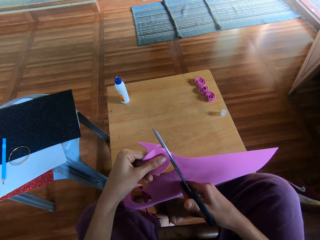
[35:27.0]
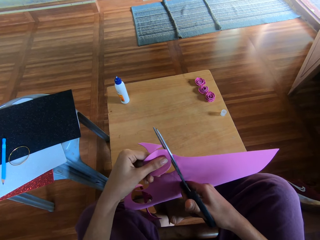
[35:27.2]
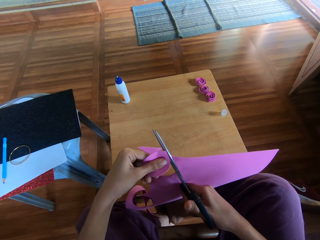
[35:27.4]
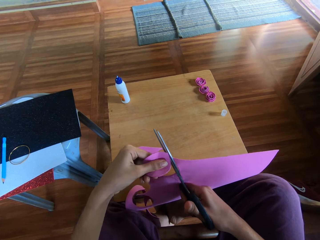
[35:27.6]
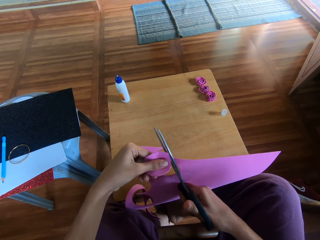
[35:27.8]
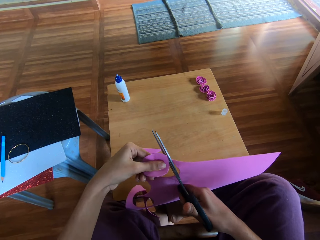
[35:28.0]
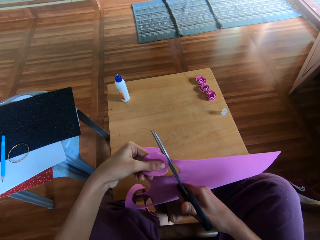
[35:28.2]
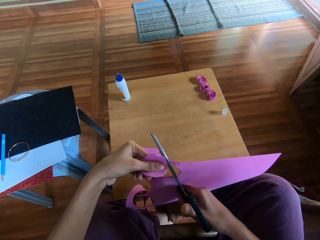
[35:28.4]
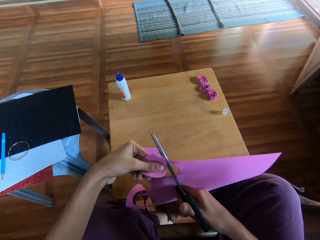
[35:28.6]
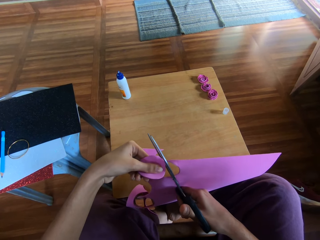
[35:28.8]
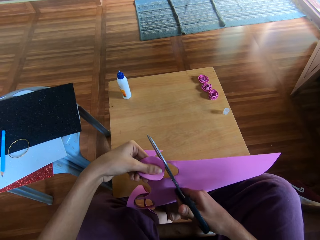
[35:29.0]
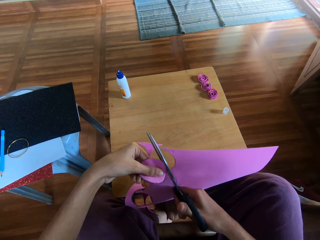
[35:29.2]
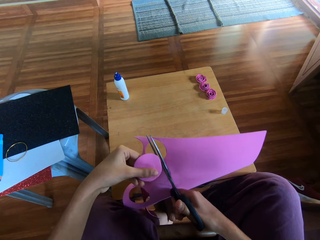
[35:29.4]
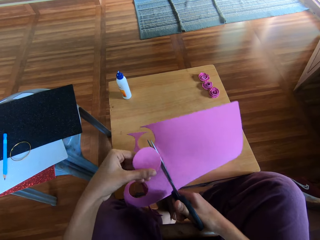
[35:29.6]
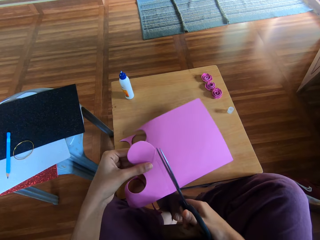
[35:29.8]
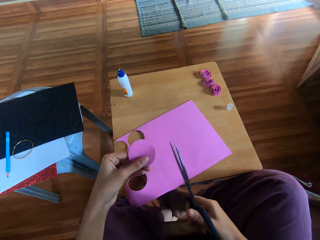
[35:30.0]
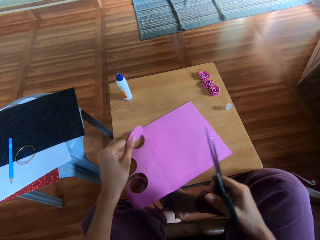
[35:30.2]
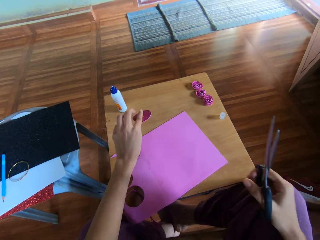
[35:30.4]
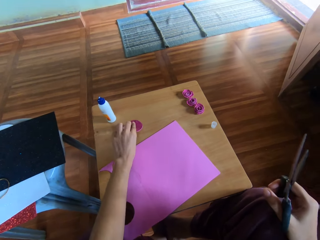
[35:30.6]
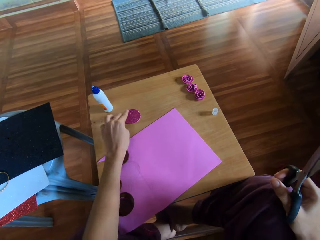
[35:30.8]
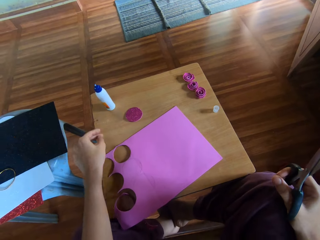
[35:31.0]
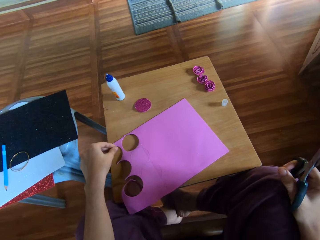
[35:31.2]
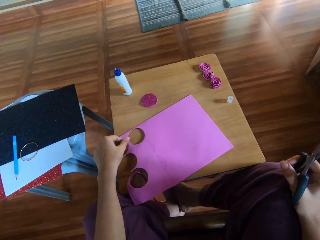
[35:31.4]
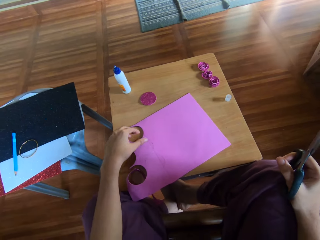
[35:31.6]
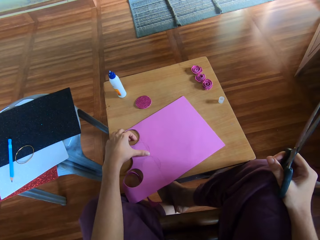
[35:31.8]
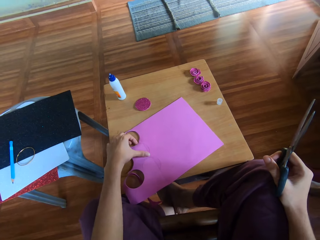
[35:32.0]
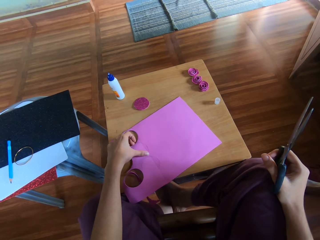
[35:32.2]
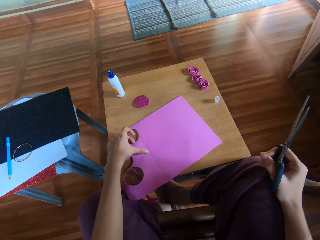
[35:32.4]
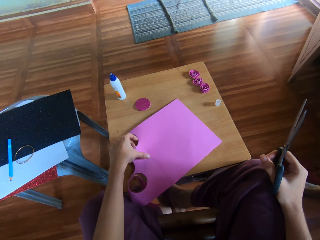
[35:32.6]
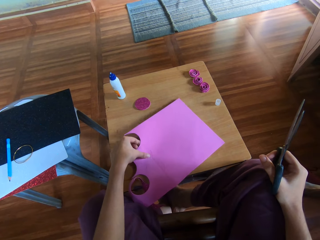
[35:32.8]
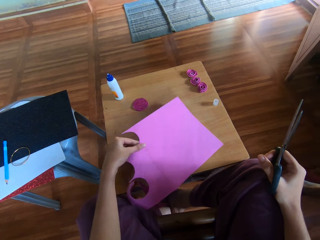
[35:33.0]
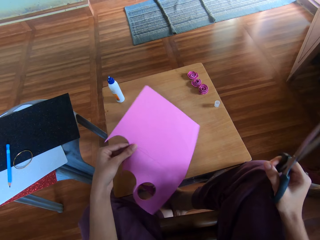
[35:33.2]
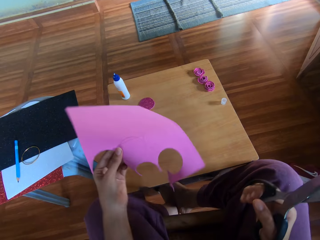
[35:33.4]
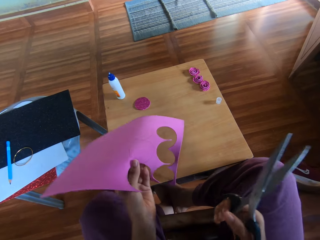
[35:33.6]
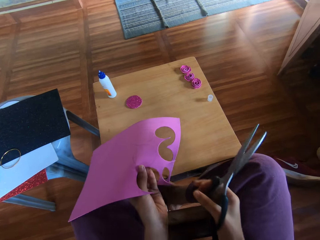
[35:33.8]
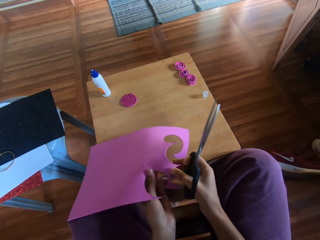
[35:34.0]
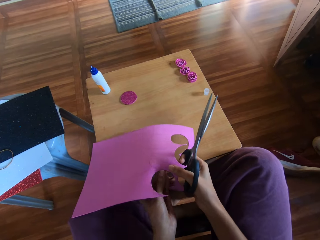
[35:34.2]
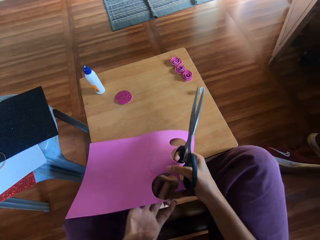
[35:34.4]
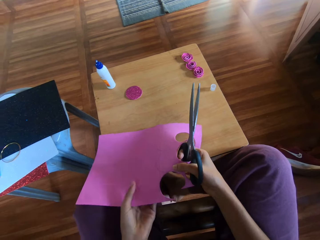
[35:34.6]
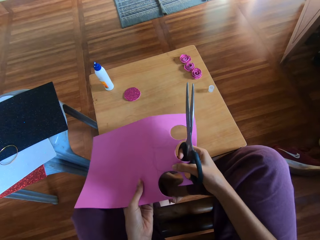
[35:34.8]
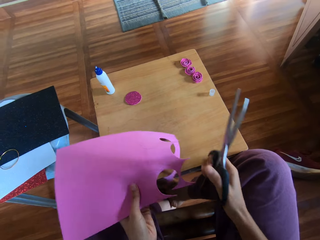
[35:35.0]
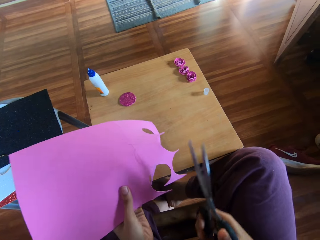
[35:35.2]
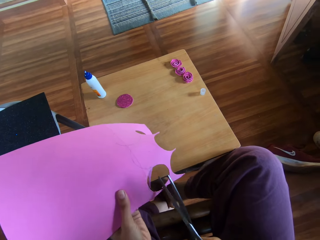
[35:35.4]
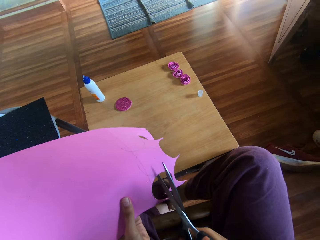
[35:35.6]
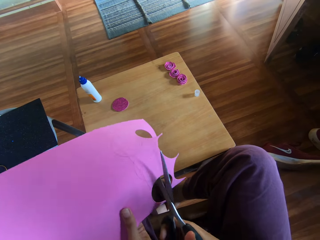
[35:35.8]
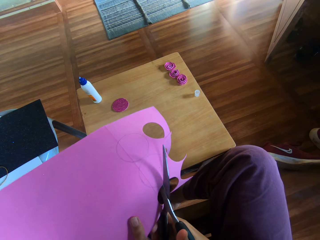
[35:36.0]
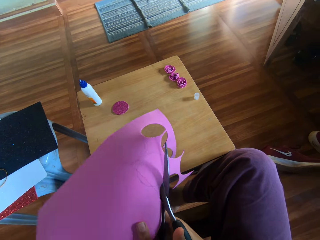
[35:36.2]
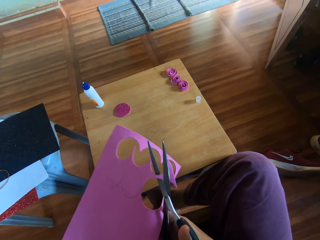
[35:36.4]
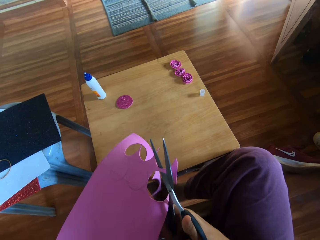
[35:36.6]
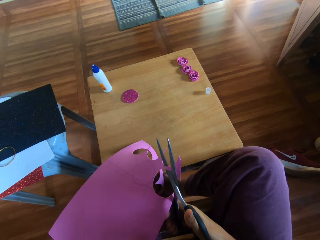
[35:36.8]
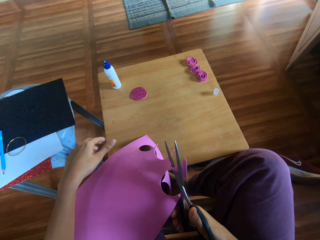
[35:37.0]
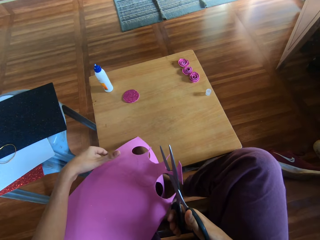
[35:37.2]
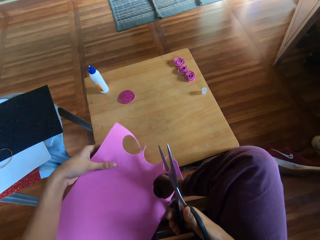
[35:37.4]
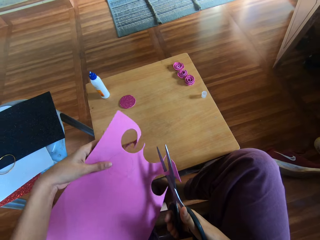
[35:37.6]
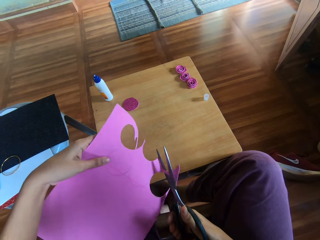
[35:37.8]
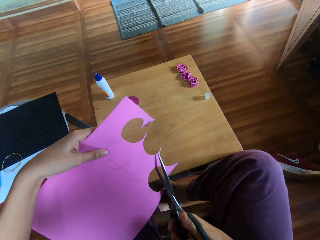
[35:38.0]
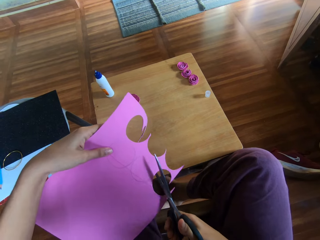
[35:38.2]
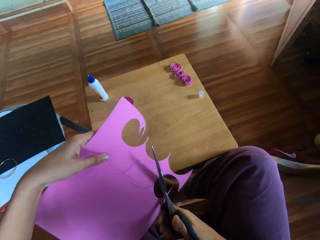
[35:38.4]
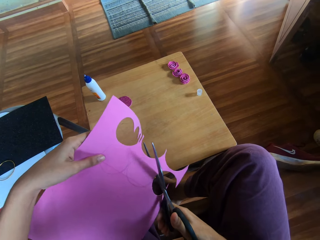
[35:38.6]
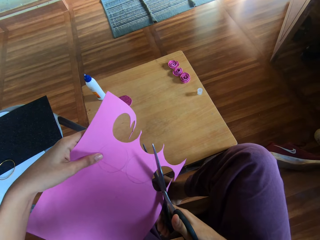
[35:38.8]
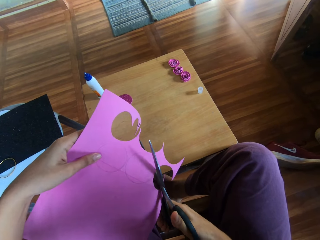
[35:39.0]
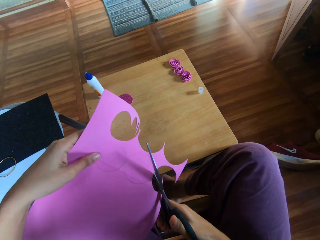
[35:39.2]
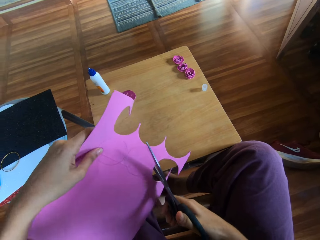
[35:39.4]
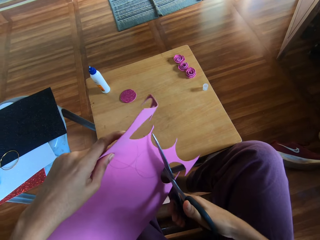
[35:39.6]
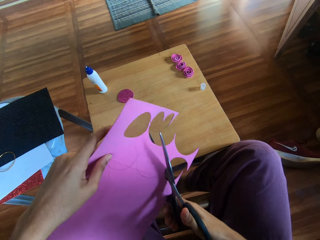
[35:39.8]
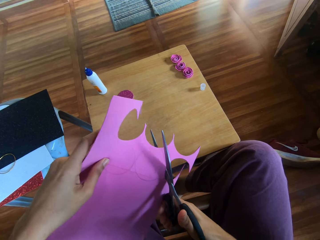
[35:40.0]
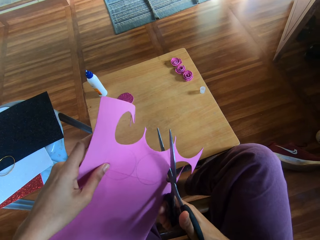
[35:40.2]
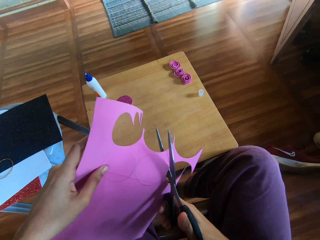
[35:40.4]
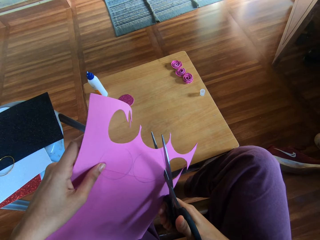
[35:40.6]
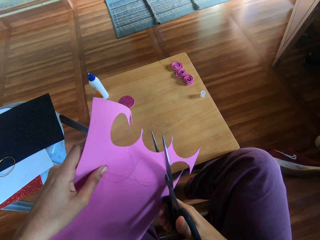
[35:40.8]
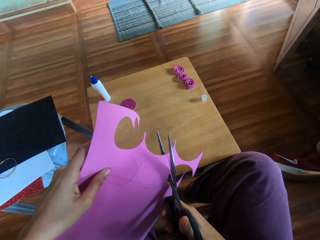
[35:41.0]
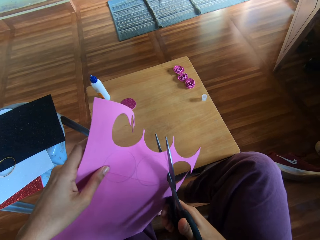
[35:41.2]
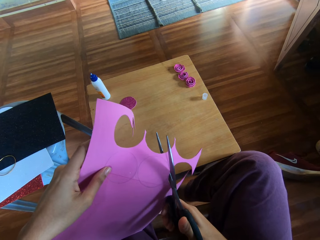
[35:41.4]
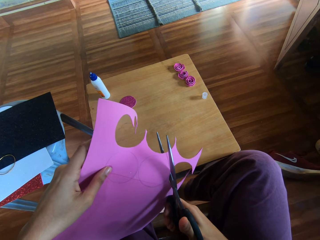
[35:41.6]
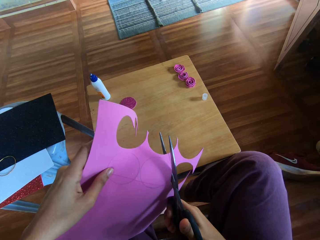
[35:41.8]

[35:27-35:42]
The camera wearer drops the cardboard onto the table. She drops a piece of cardboard in her right hand onto the table. A man puts a piece of cut flash bright shining card paper on the cardboard. The camera wearer picks up the cardboard with her left hand. The man picks up the flash bright shining card paper. The camera wearer cuts the cardboard with the pair of scissors. The man cuts the flash bright shining card paper.

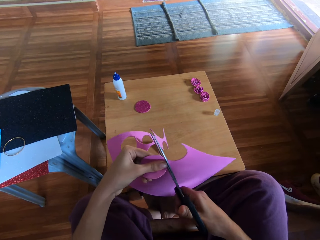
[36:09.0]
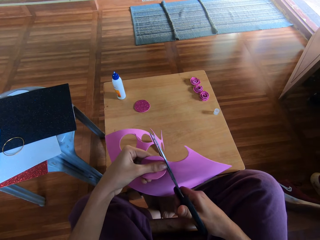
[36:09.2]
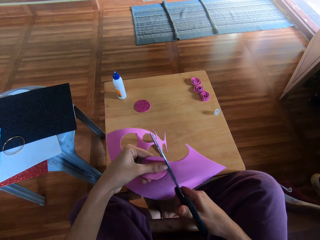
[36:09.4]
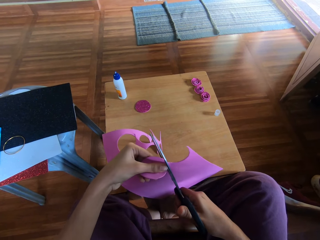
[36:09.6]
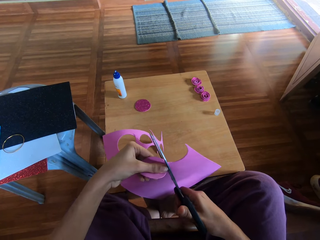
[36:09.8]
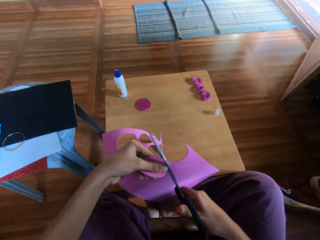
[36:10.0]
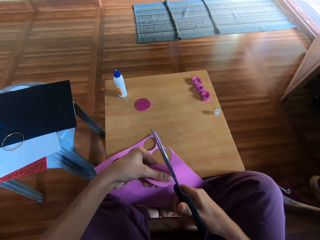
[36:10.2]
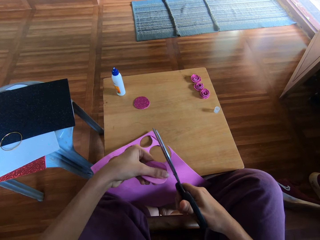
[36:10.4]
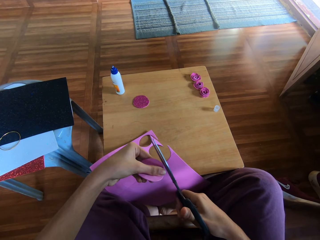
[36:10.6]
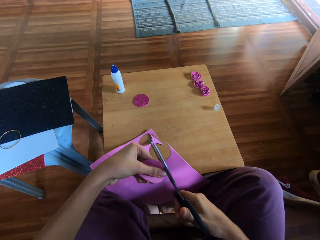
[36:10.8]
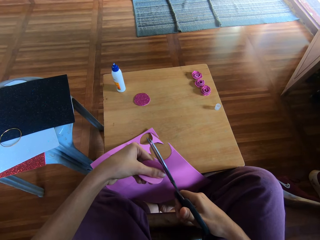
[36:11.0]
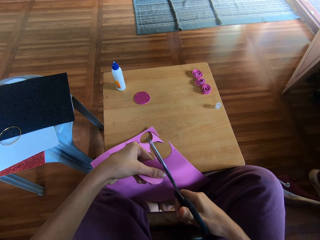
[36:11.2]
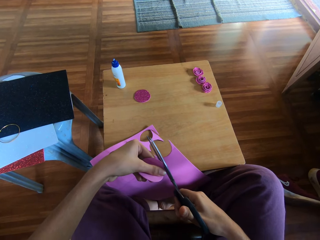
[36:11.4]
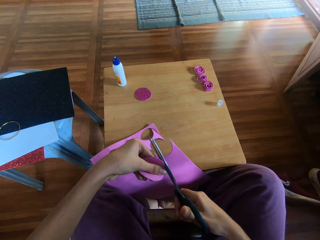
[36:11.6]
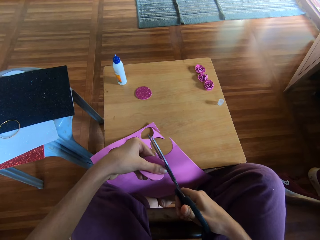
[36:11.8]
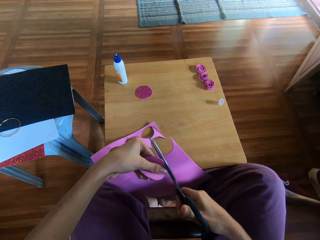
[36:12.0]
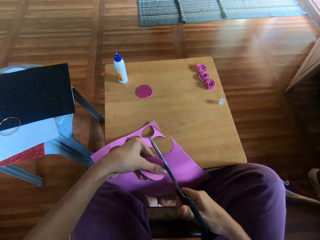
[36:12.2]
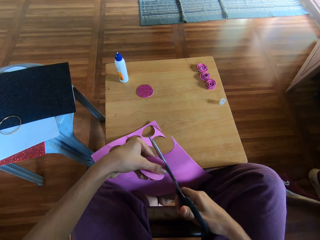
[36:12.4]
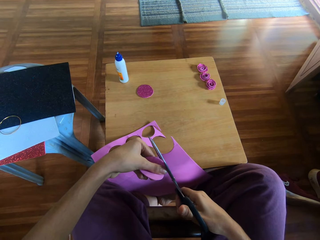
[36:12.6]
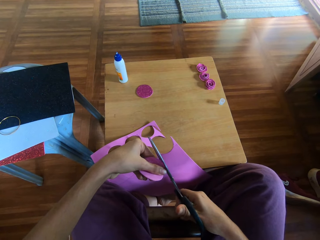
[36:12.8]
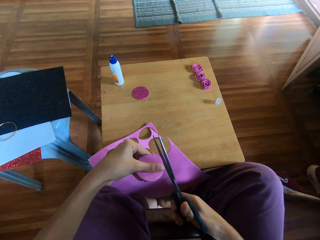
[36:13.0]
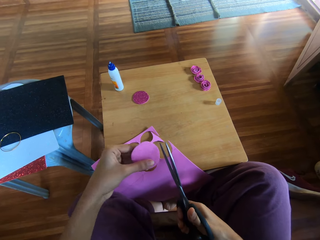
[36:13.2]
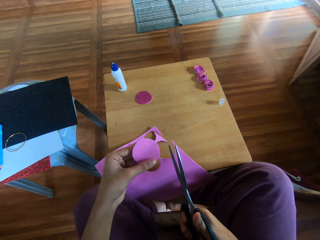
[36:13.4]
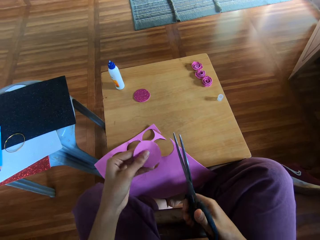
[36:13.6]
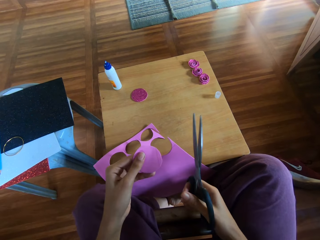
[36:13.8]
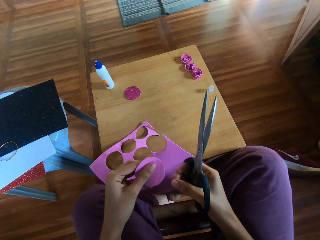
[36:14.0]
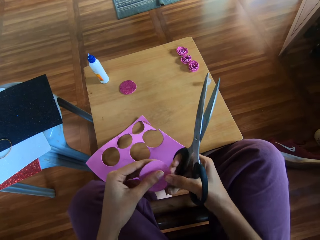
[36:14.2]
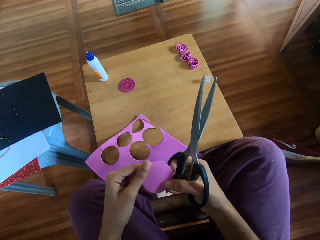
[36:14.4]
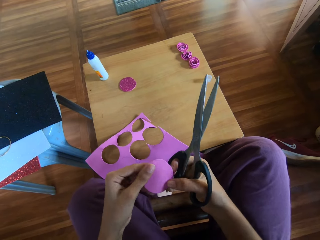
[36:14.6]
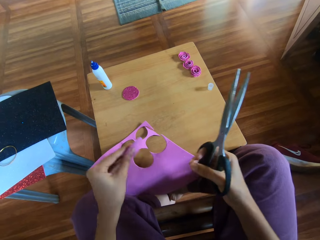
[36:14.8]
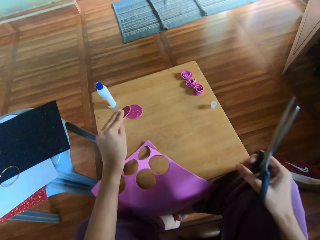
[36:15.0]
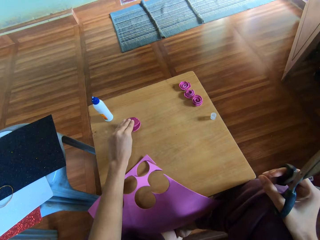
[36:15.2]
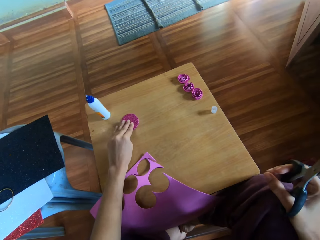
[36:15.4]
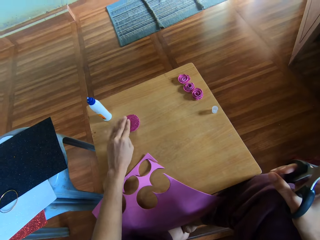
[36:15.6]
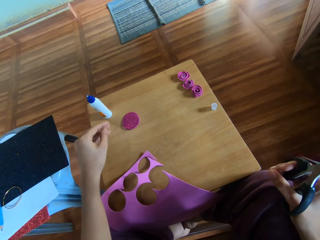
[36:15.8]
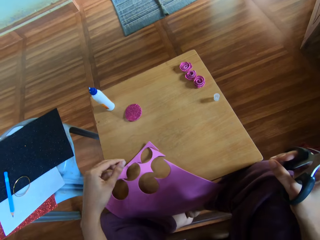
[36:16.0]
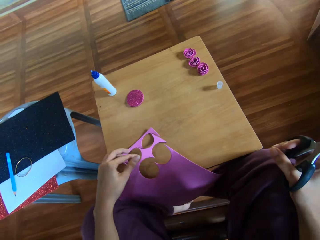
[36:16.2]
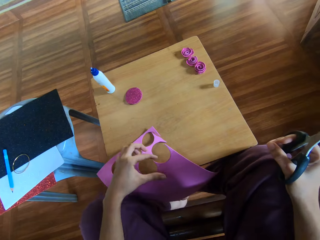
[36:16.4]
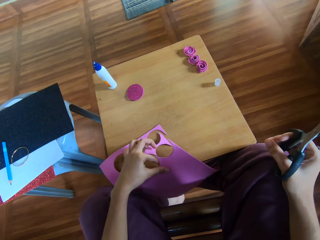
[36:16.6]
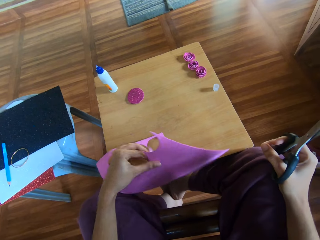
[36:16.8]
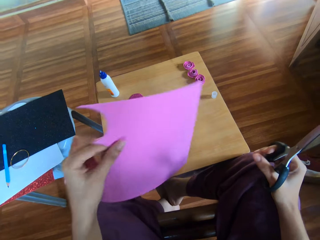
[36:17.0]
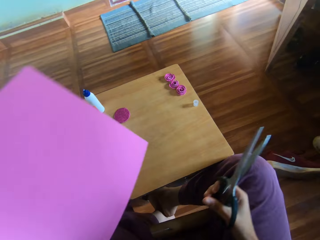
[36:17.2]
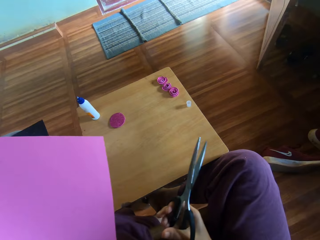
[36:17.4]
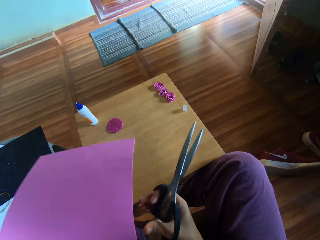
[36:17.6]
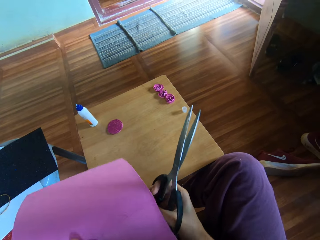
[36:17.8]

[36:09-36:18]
The camera wearer drops the cardboard onto the table. She cuts the piece of cardboard in her left hand with the pair of scissors. She drops the piece of craft paper on a table with her left hand. She picks up a paper with her left hand. She moves the craft paper.
